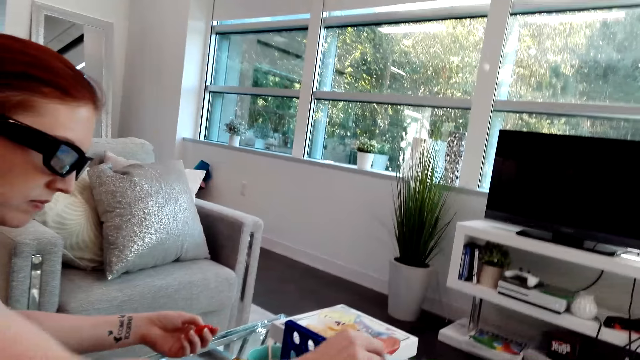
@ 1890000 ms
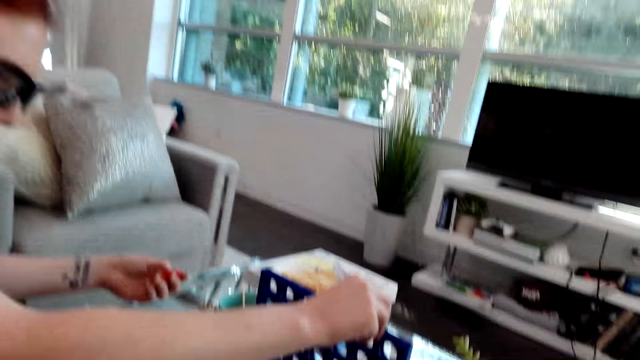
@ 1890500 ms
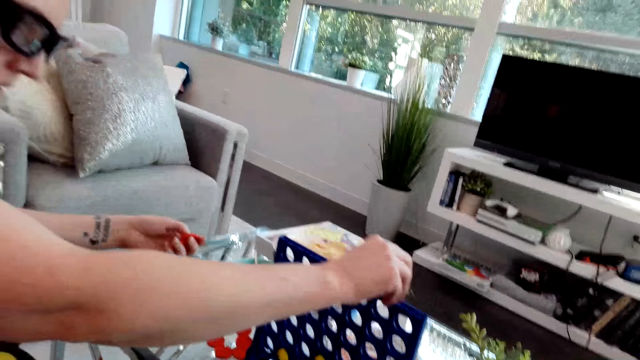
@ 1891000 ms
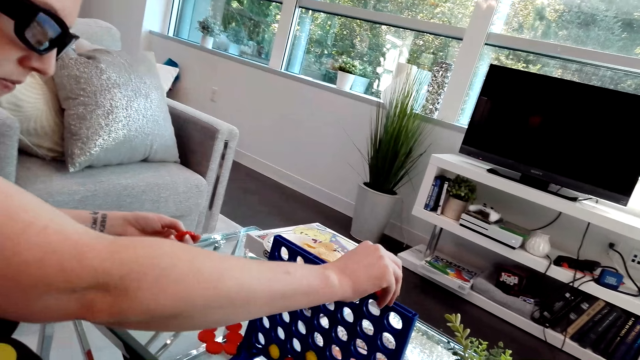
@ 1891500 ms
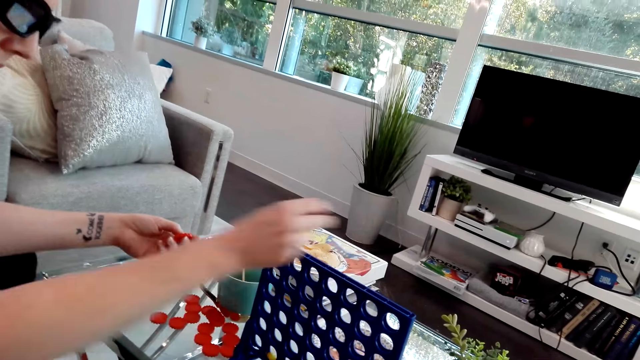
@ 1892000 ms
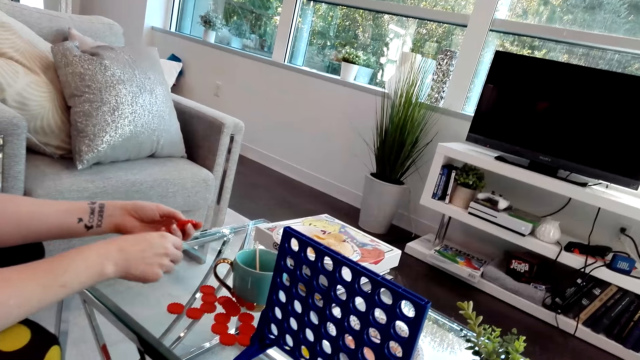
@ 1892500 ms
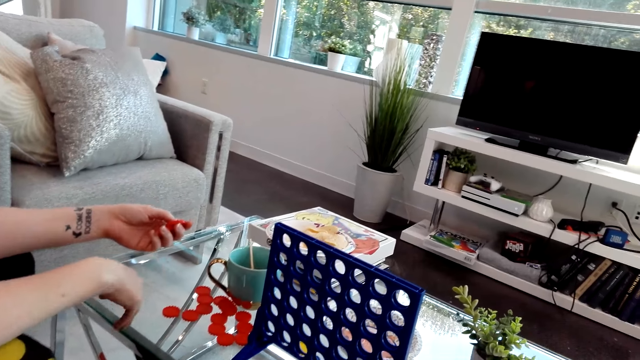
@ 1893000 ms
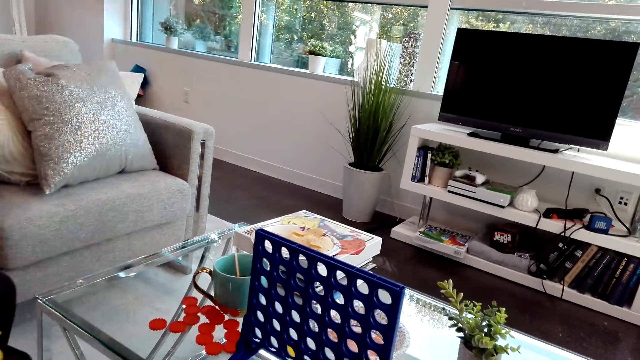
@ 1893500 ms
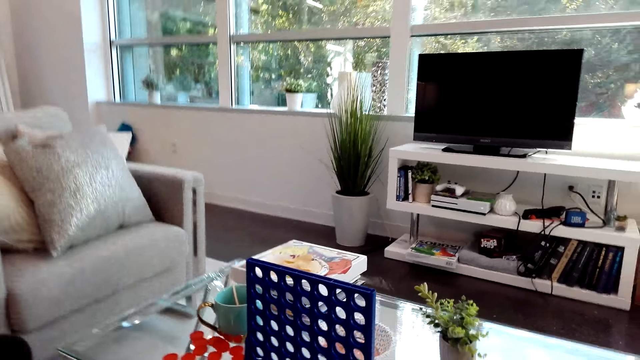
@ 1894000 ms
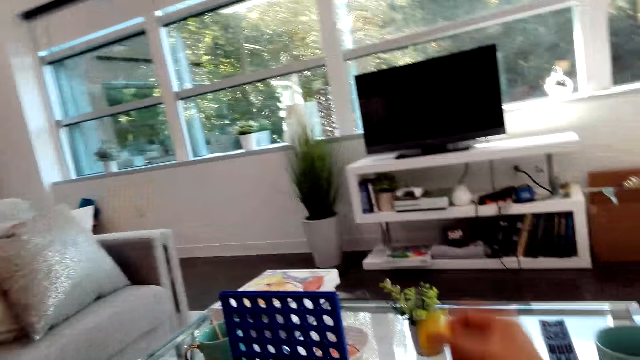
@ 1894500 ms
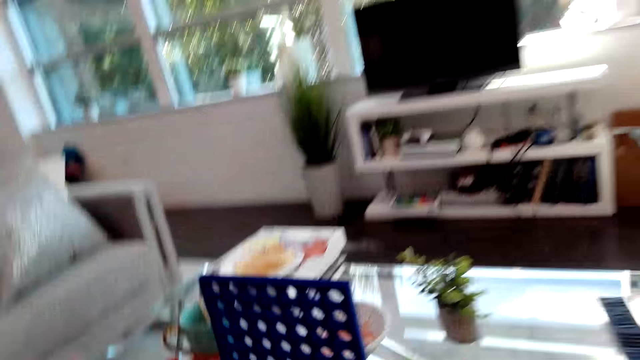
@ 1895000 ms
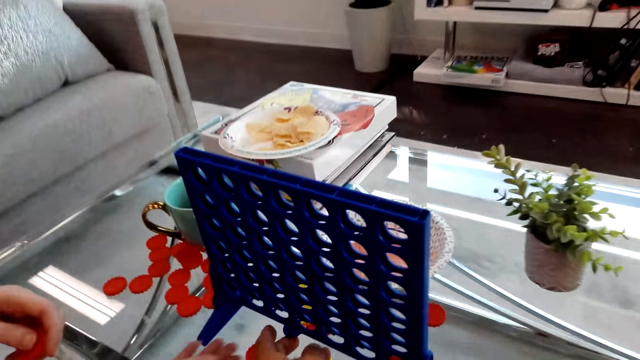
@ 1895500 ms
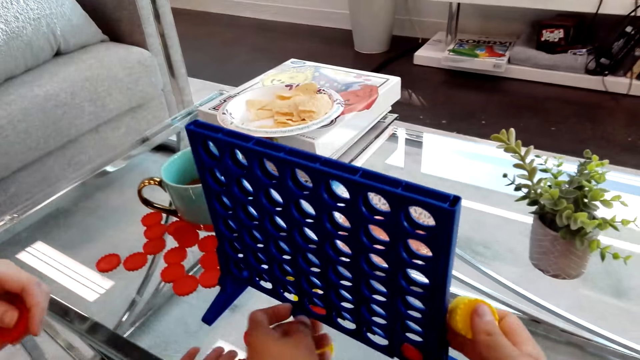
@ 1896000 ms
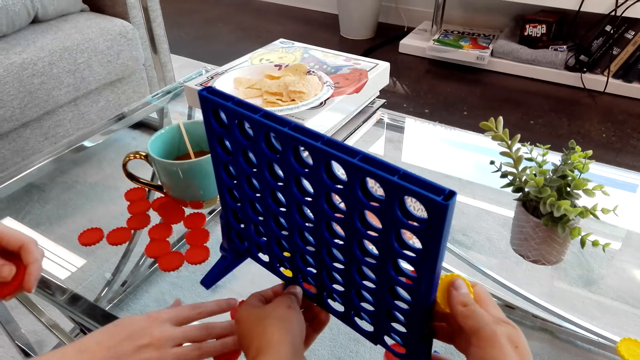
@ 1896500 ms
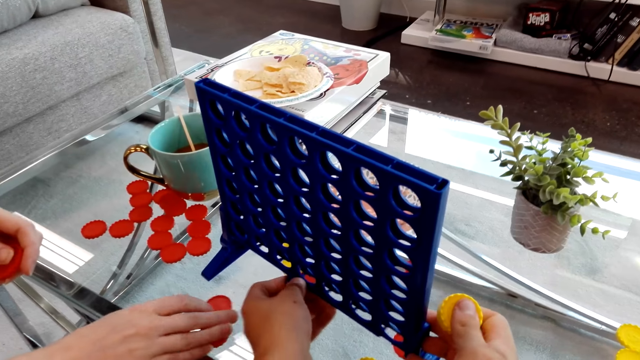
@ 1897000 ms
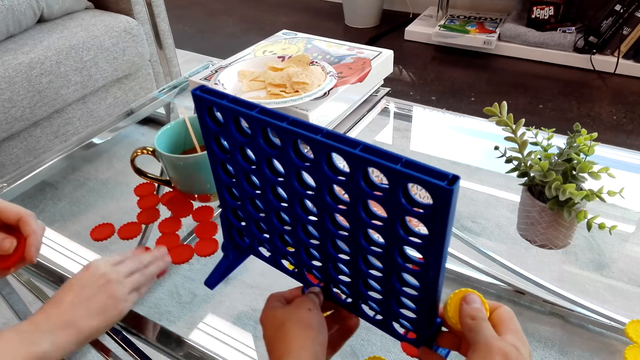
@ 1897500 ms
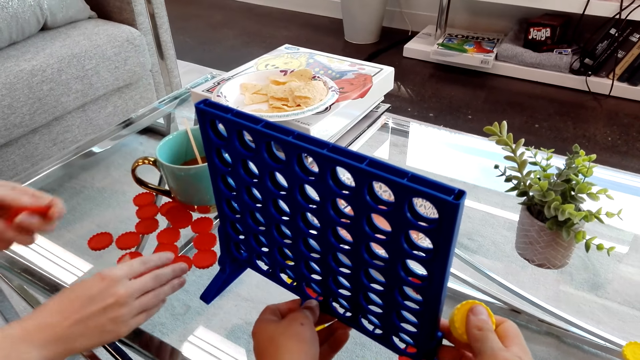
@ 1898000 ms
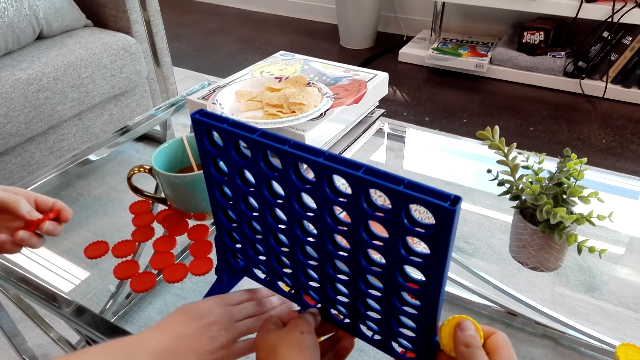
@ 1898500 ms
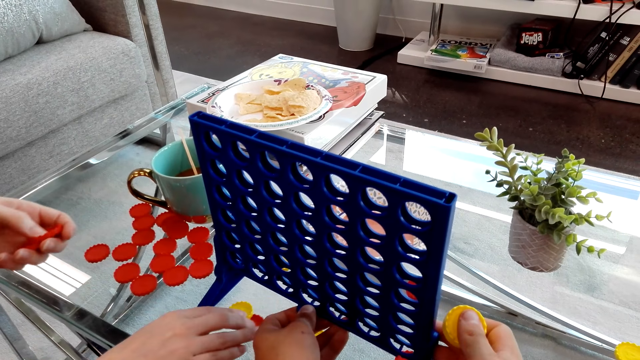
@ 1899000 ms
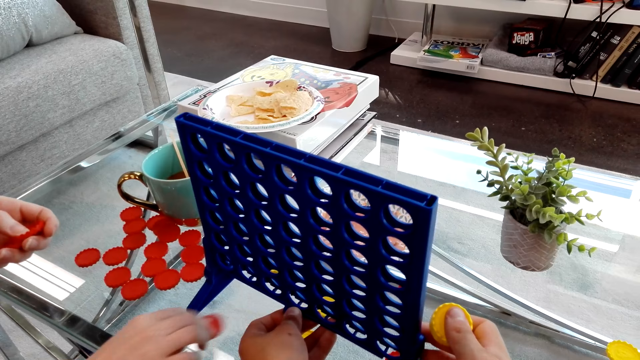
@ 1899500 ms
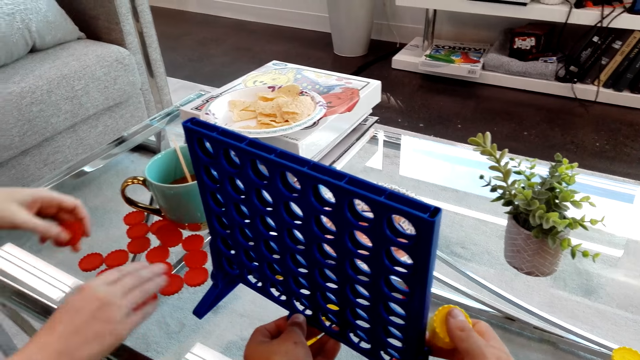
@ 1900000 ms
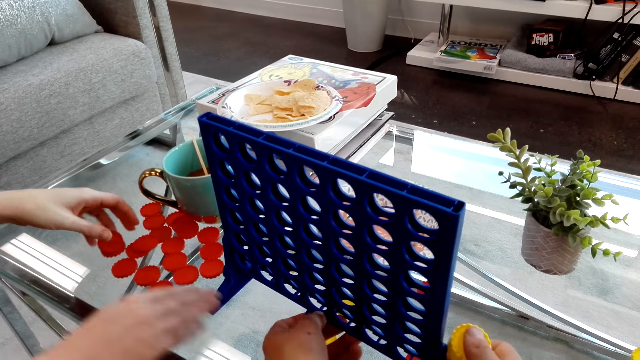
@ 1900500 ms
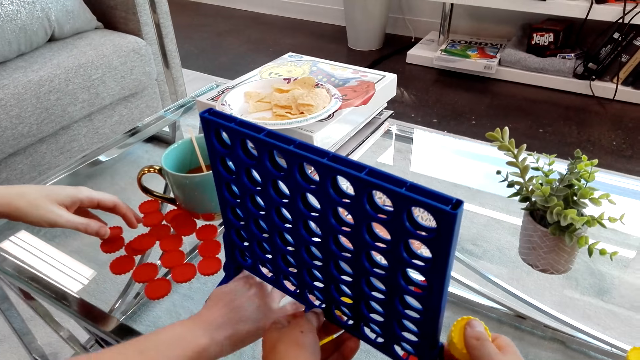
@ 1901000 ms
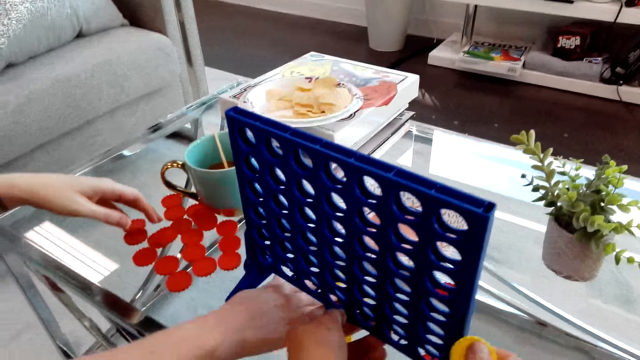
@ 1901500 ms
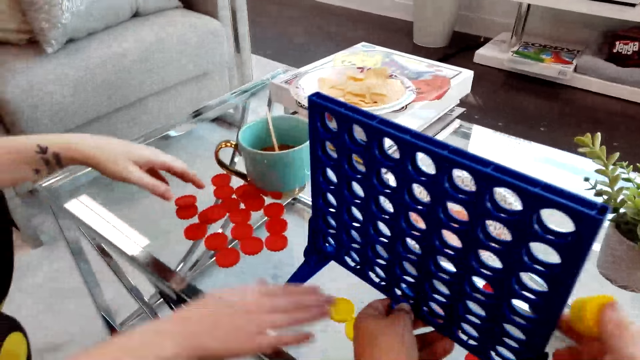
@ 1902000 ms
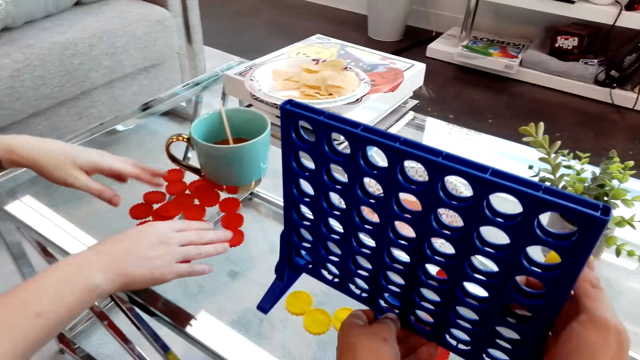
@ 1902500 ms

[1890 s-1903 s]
The lady drops connect 4 game coins on the board. The camera wearer removes connect 4 game coins from the board. The lady gathers connect 4 game coins on the table.

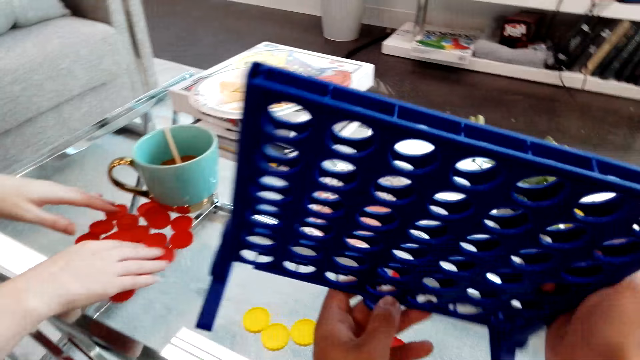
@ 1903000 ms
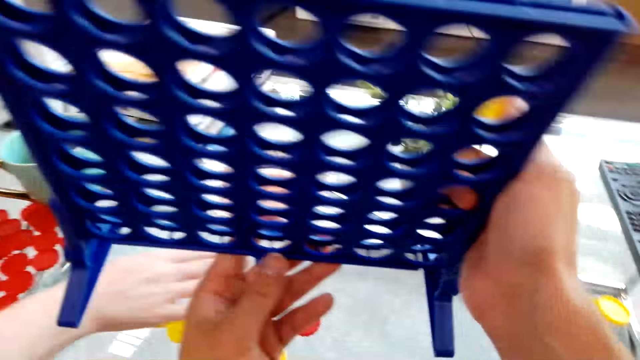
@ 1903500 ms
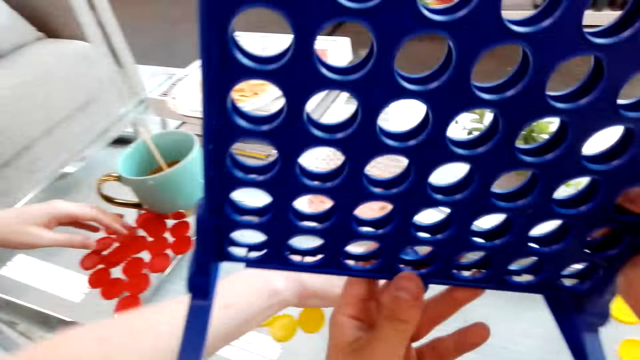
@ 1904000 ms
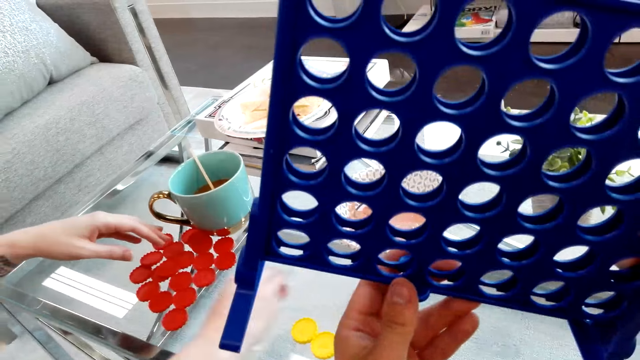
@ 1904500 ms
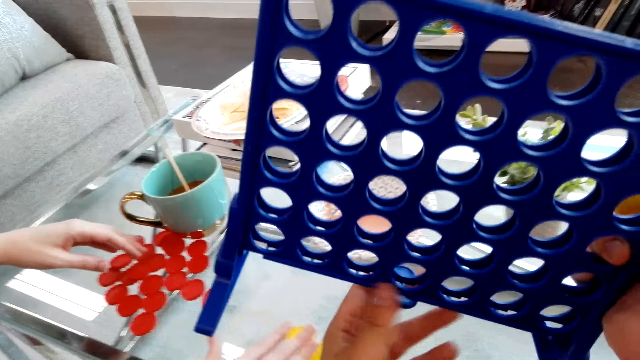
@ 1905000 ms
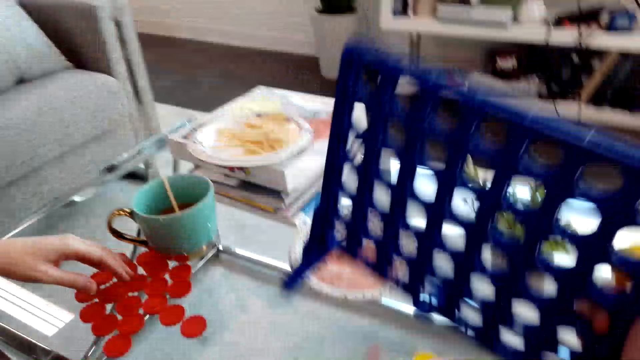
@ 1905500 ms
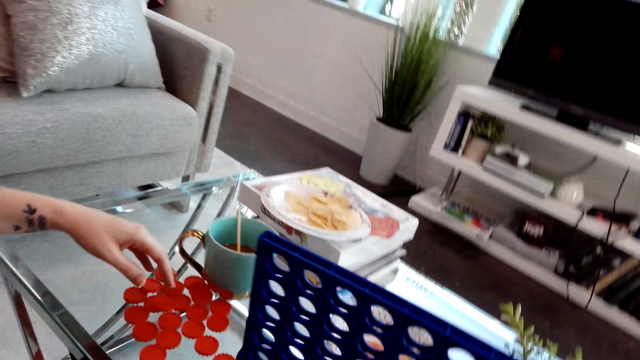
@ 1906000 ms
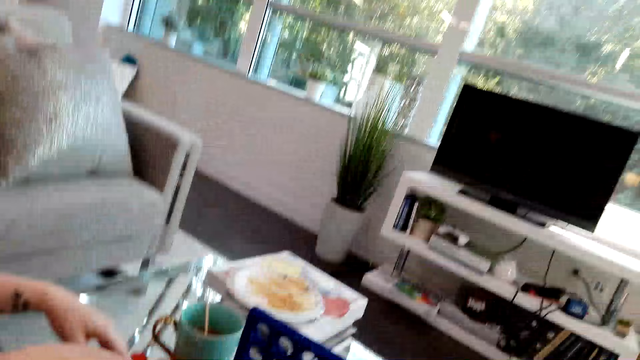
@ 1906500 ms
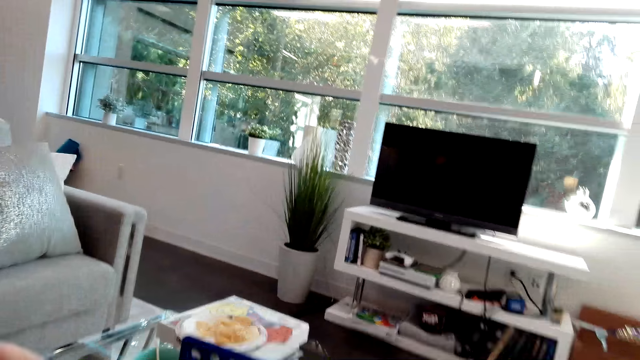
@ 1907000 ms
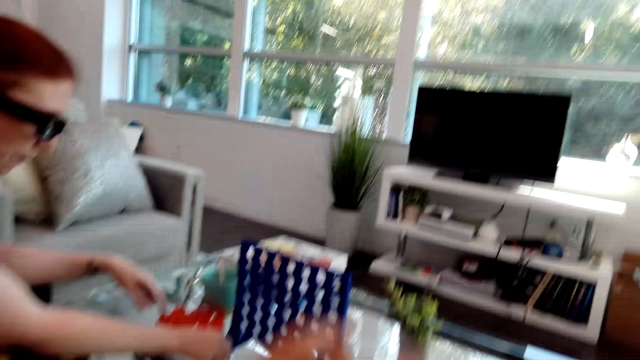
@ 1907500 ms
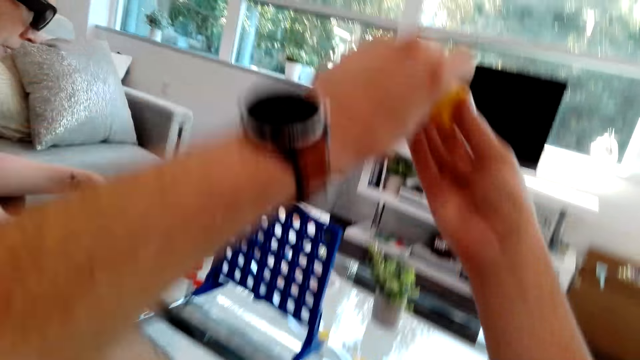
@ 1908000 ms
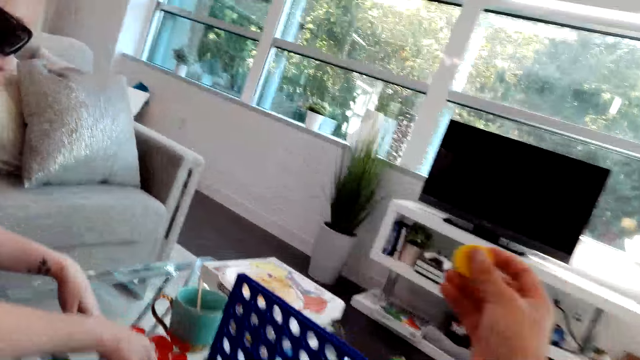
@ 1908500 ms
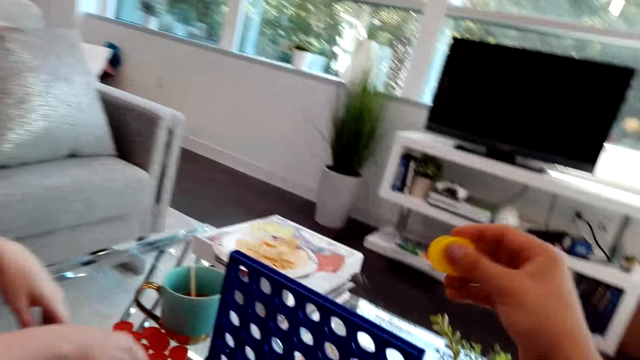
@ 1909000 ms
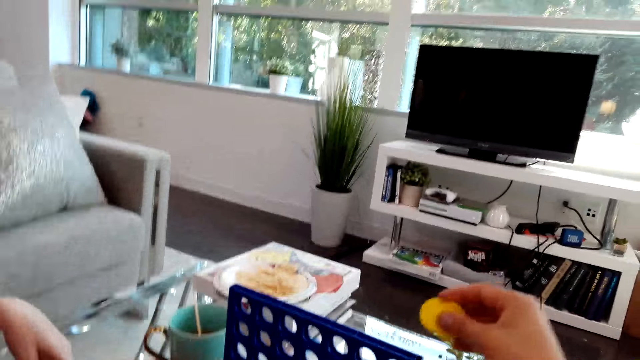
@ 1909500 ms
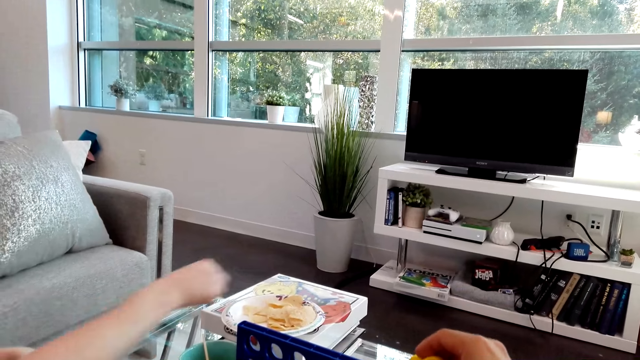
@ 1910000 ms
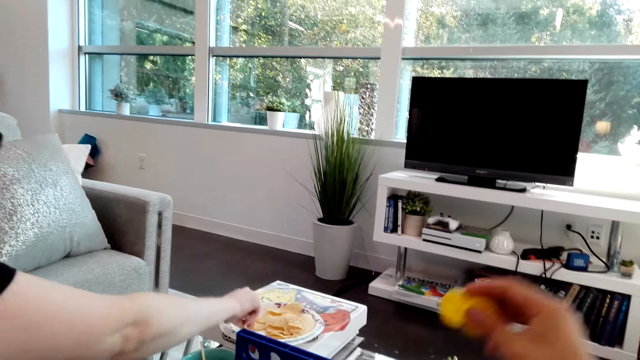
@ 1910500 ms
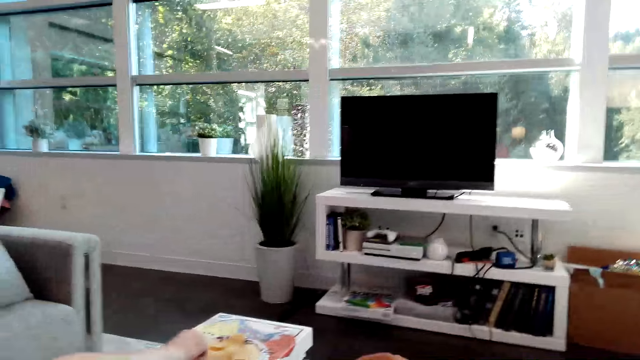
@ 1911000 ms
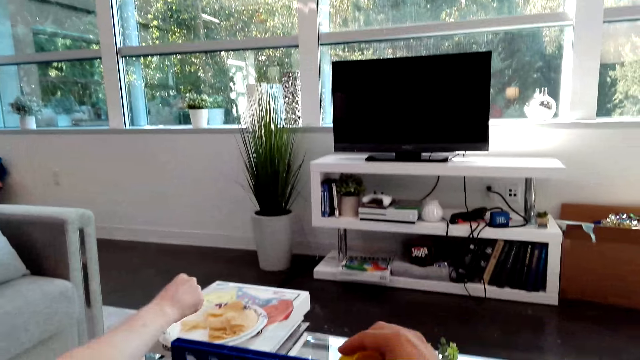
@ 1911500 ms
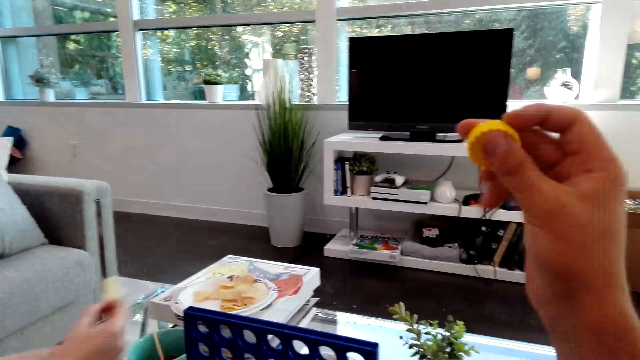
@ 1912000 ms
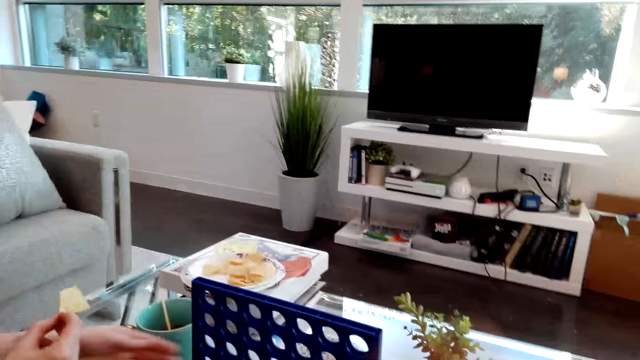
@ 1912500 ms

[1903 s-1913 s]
The camera wearer holds the connect four board. They drop a connect 4 game coin in the board. The lady picks a snack from the plate.
